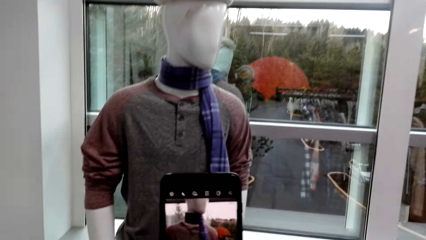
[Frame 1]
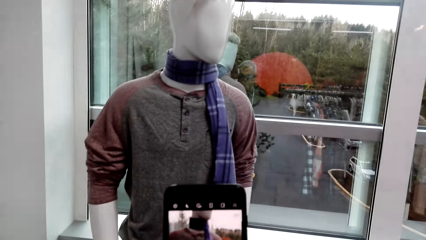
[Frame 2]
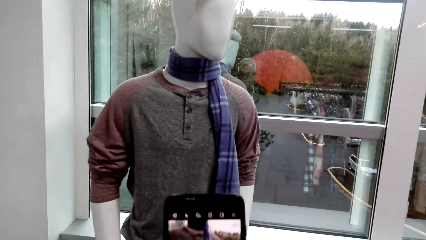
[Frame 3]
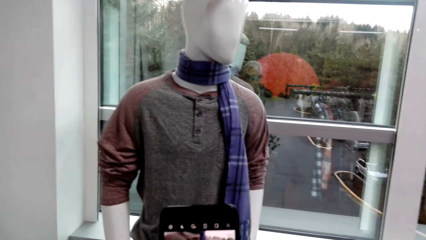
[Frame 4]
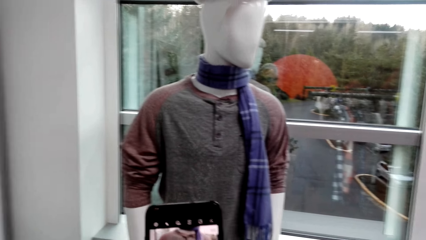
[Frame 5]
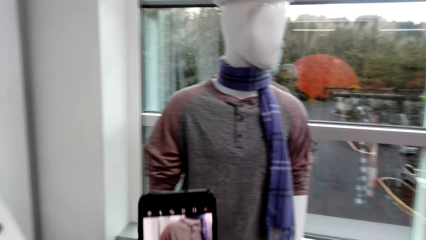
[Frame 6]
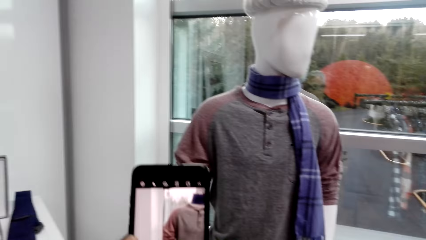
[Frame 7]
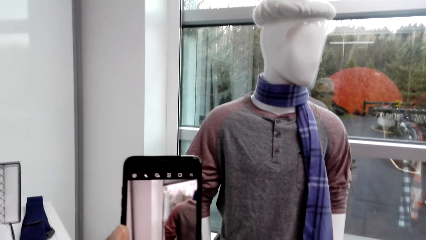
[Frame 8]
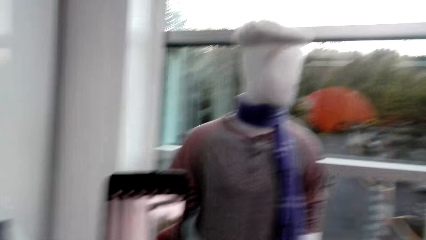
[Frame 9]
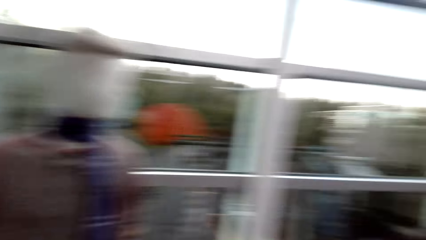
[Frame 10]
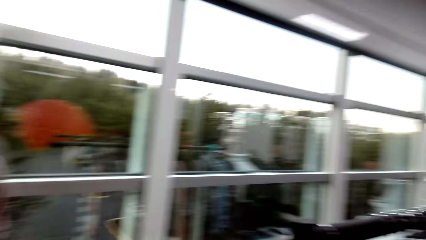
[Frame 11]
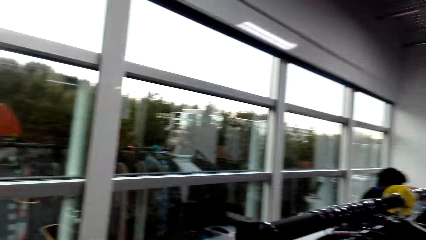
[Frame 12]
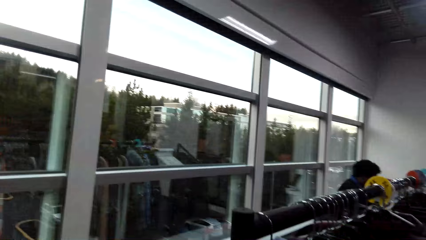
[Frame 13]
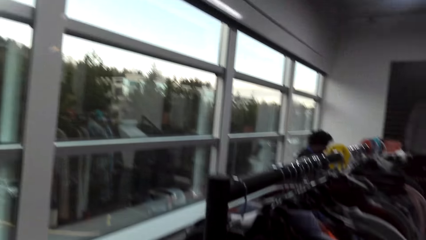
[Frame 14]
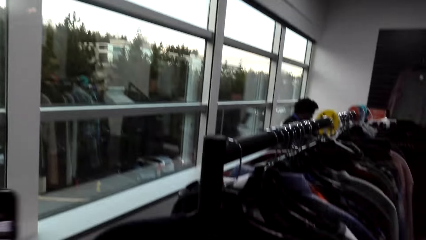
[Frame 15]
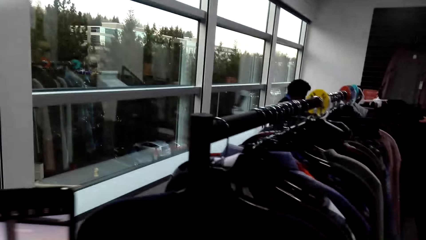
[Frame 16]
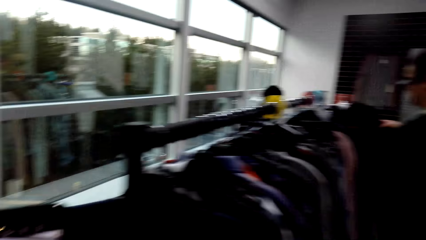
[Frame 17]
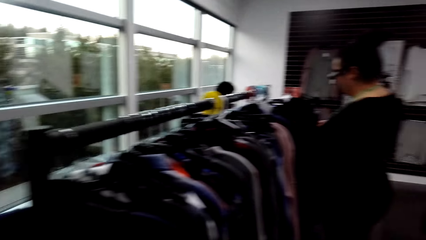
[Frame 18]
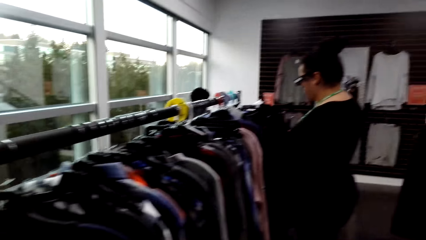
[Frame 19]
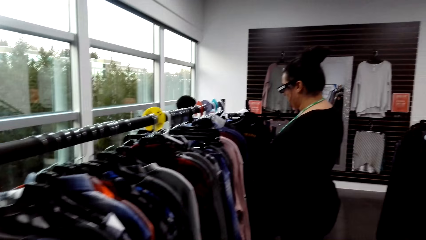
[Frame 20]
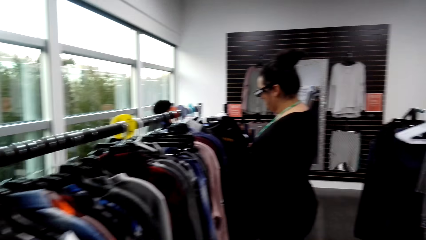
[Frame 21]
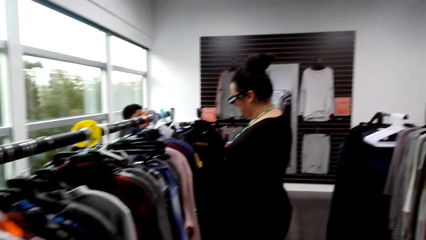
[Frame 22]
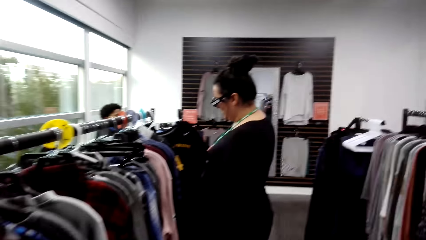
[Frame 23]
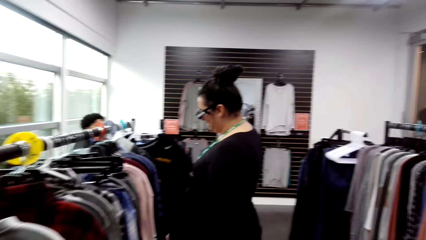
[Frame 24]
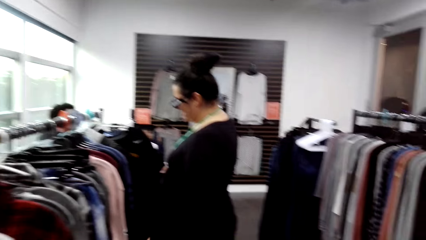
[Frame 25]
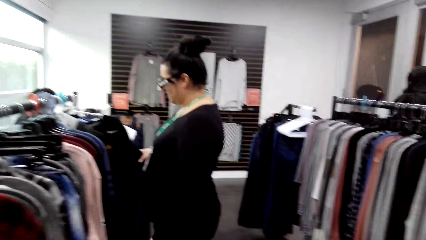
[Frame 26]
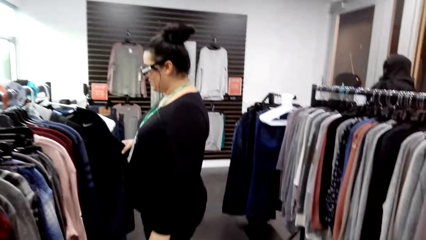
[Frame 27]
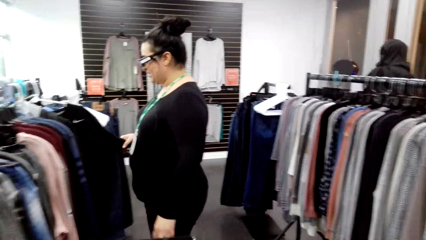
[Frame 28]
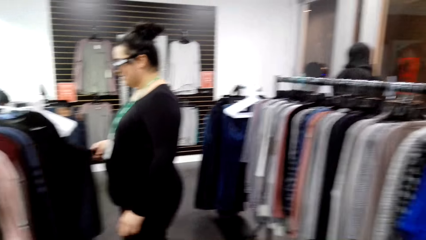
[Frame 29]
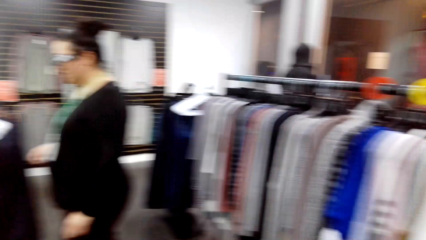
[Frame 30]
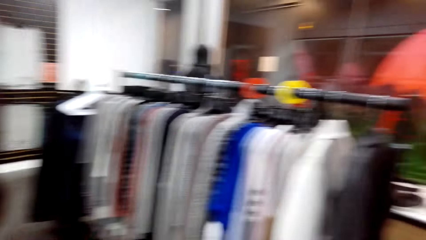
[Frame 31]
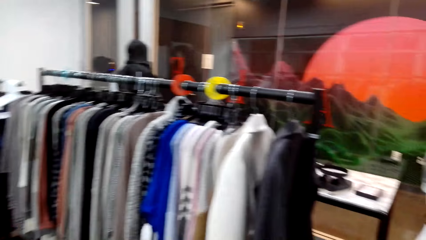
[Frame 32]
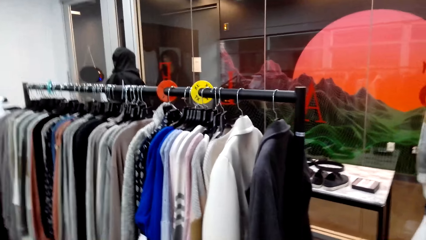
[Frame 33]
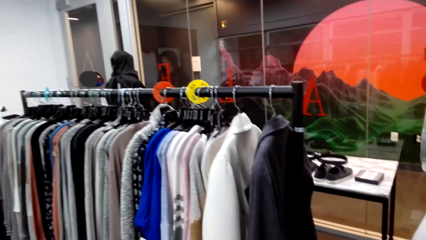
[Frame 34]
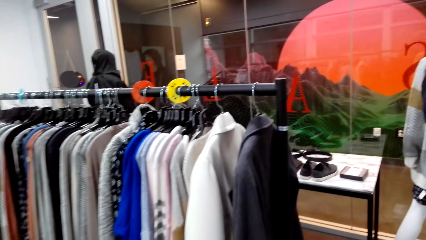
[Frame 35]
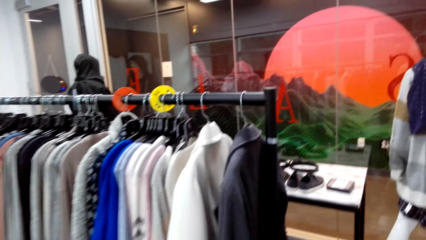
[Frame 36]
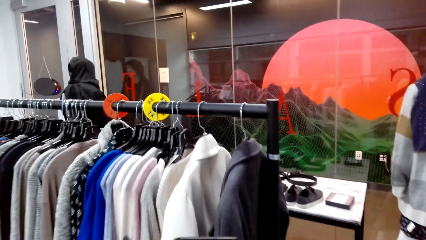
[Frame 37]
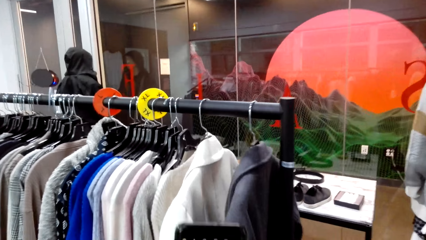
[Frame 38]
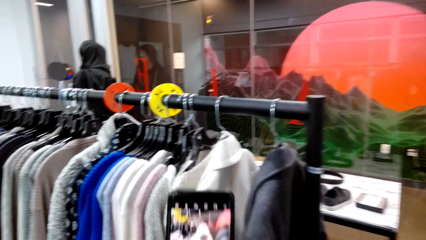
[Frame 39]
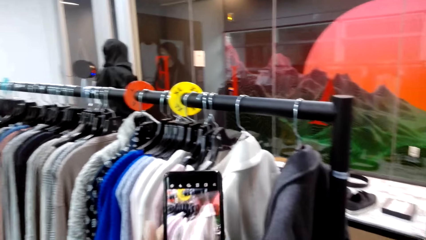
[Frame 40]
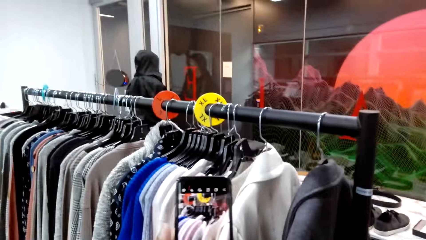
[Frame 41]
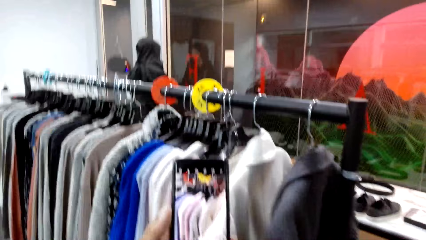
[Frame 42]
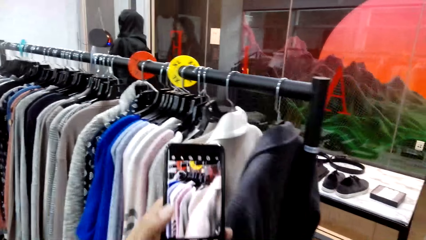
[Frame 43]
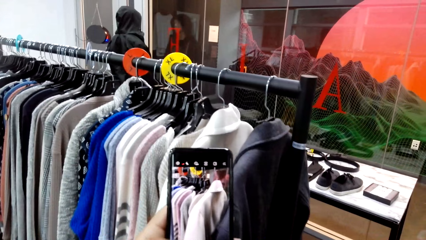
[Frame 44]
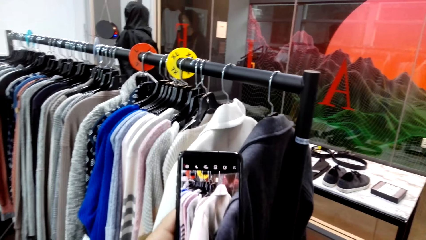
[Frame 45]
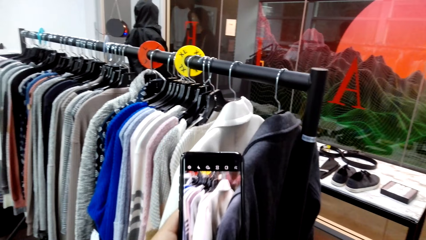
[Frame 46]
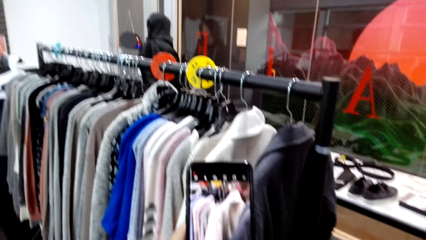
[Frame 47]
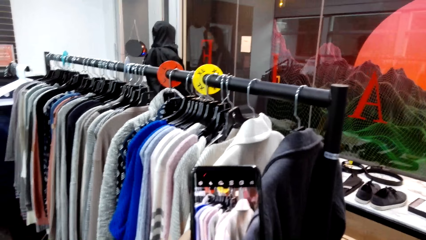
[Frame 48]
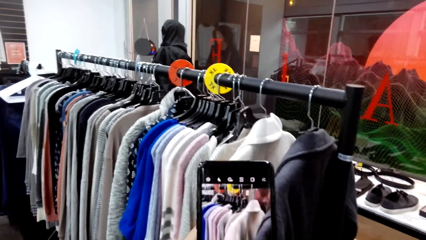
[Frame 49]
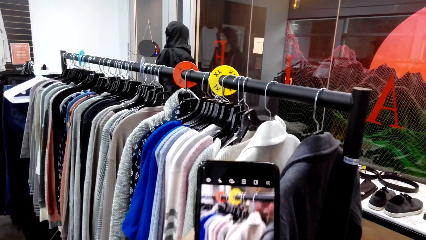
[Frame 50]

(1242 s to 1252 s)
A woman touches clothes.

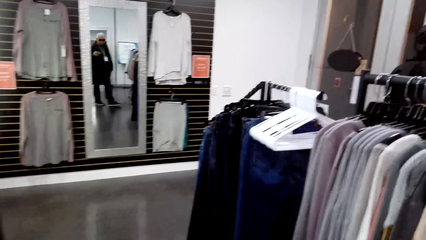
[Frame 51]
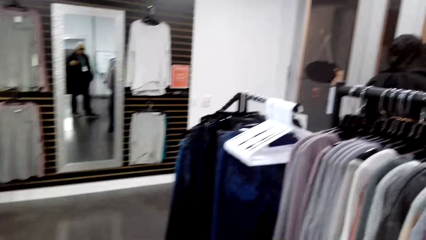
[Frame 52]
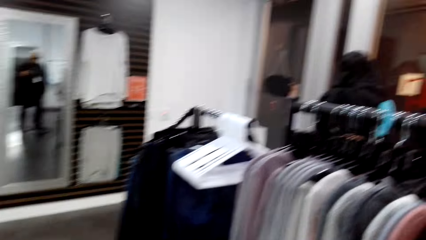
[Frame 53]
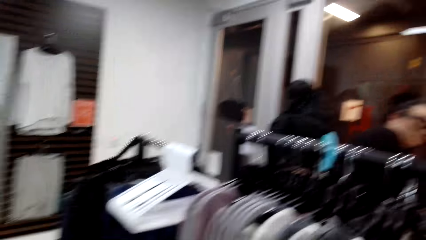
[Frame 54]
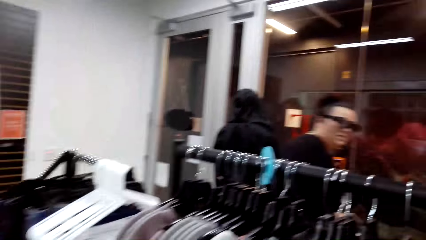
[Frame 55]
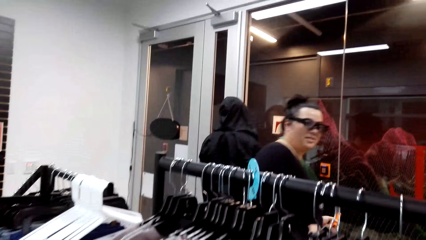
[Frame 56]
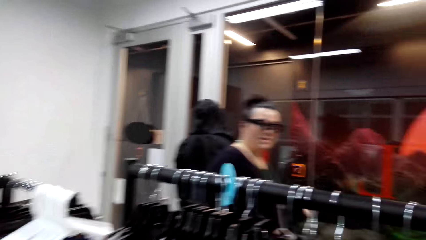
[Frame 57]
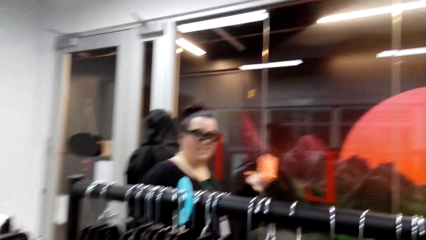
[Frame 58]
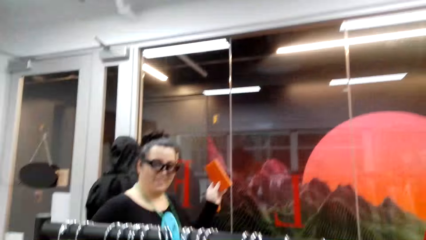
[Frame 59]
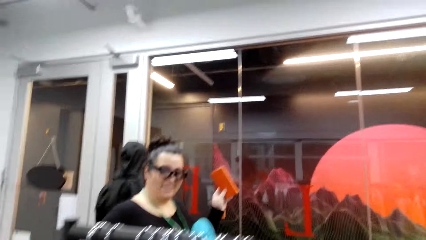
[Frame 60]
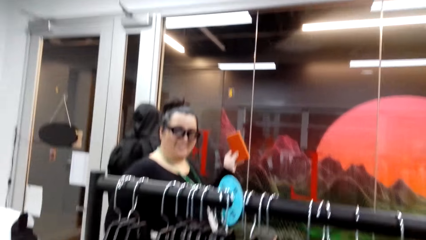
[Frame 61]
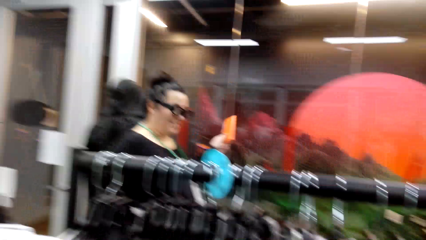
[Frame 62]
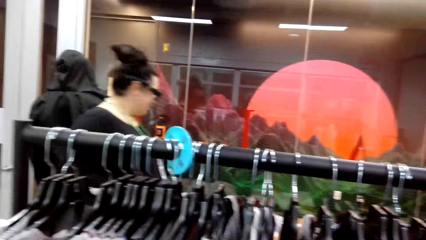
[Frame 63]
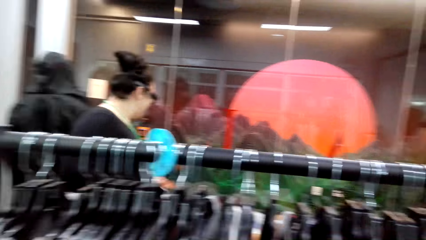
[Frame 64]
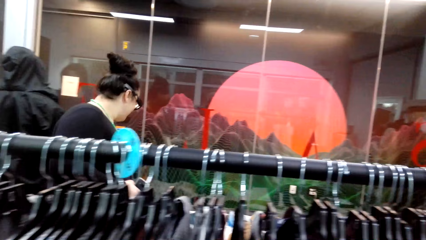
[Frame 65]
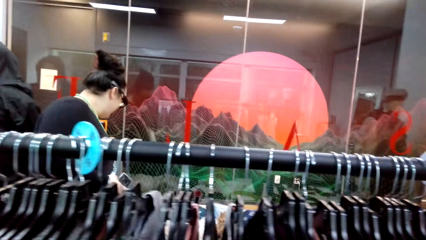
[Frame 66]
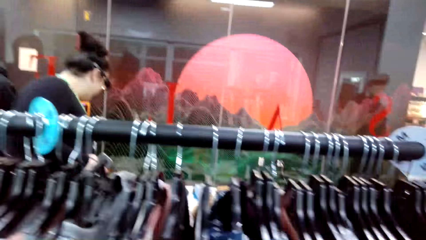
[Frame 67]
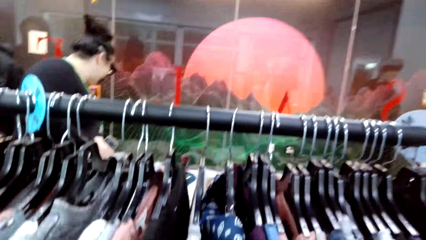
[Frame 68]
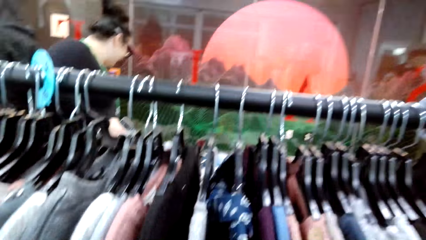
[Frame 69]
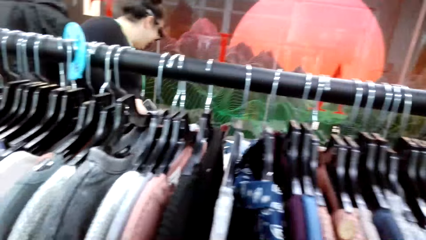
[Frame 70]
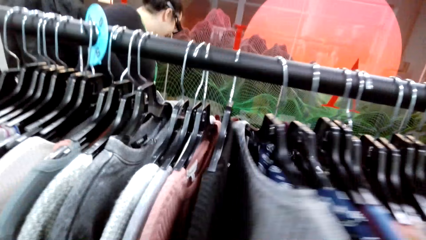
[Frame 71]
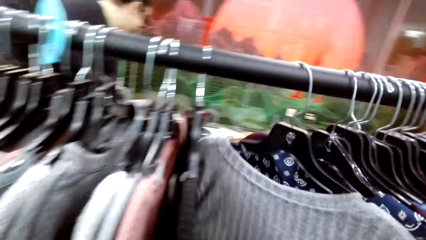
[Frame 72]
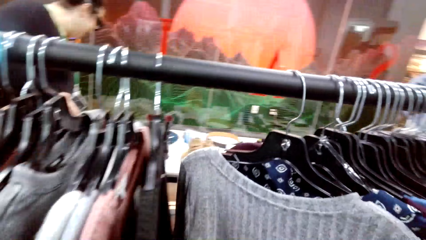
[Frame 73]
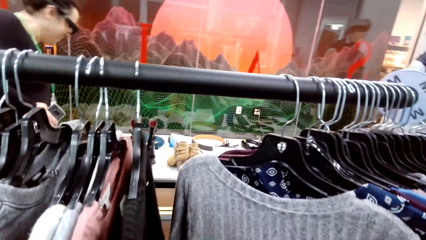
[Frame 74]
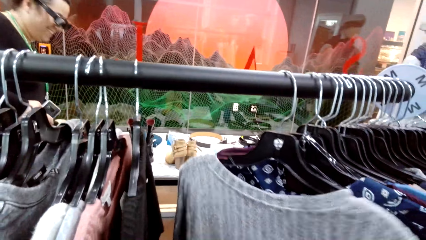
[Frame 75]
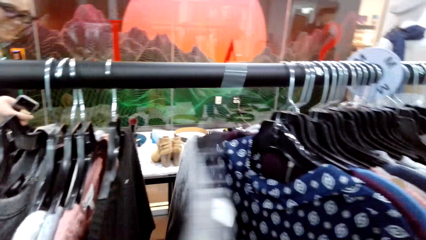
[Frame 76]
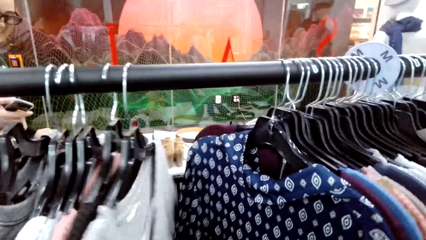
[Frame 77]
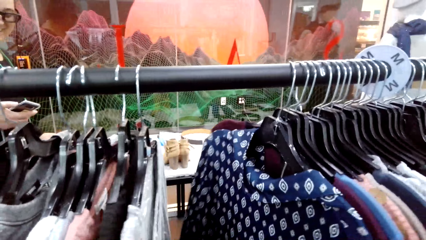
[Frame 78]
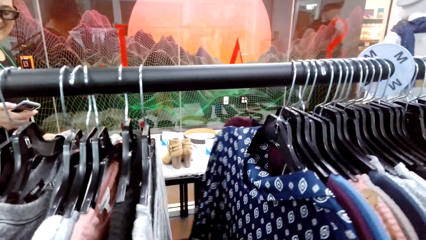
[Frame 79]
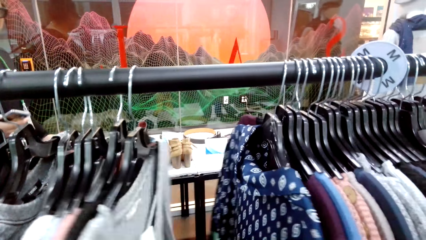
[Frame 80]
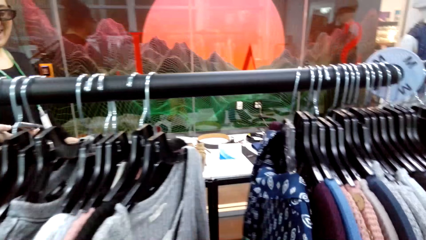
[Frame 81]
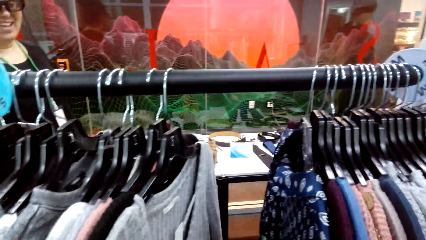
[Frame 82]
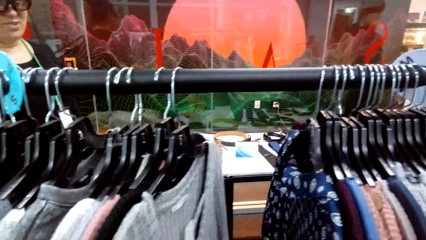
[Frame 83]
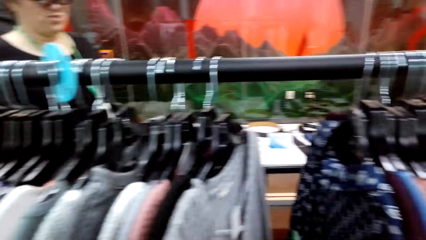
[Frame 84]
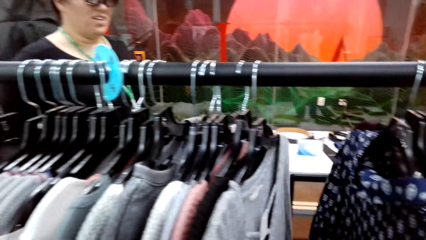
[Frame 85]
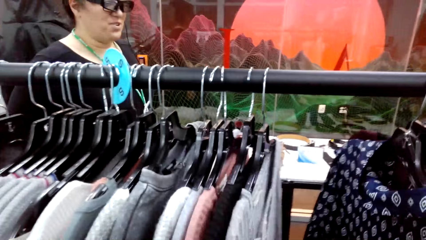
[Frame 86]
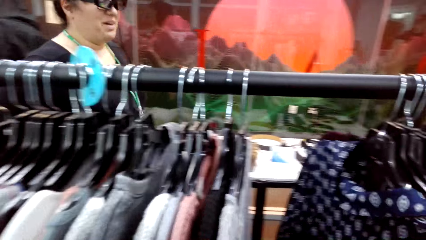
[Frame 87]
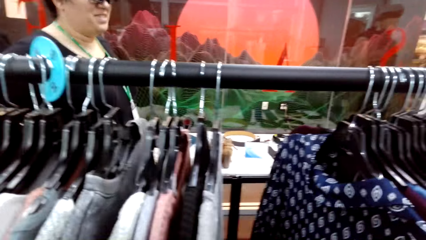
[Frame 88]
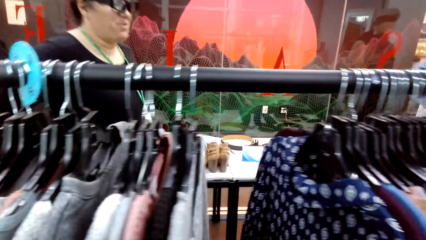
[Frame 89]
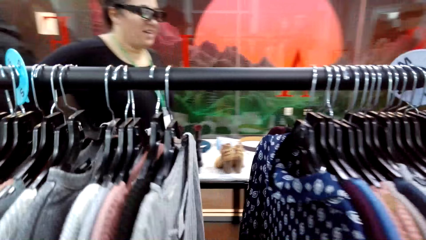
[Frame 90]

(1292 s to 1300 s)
A woman raises a phone case. The camera wearer looks through clothes.
